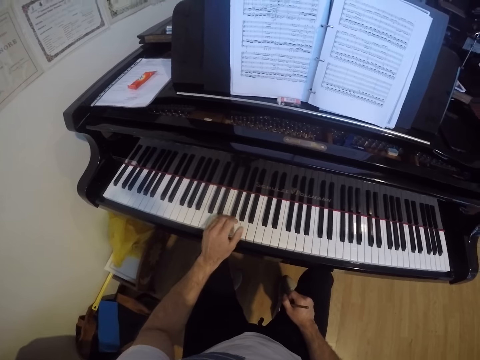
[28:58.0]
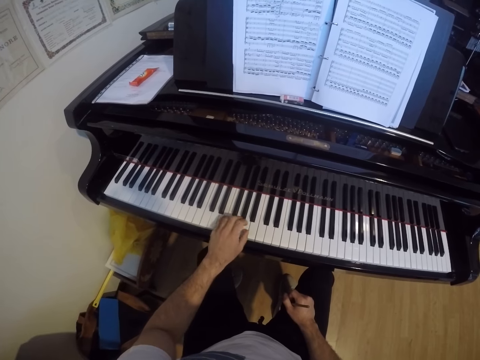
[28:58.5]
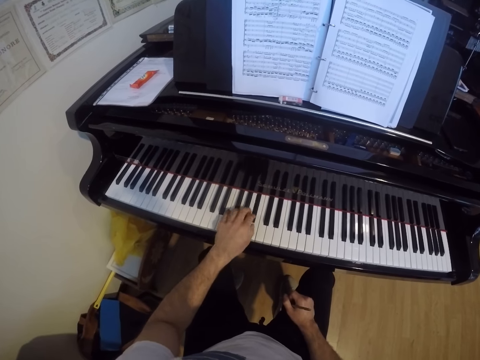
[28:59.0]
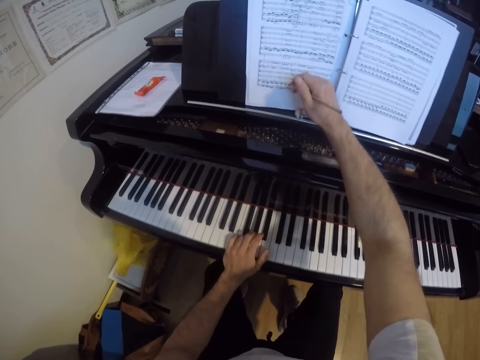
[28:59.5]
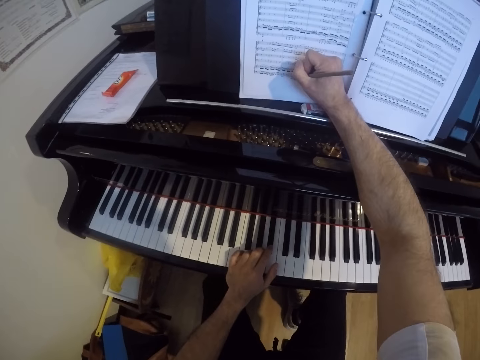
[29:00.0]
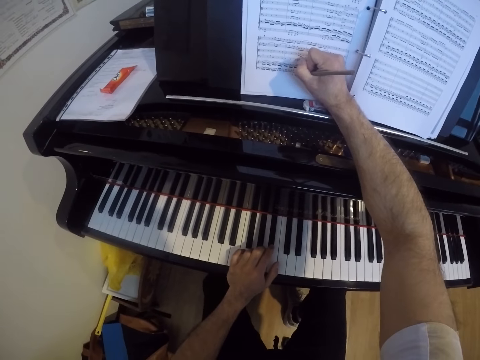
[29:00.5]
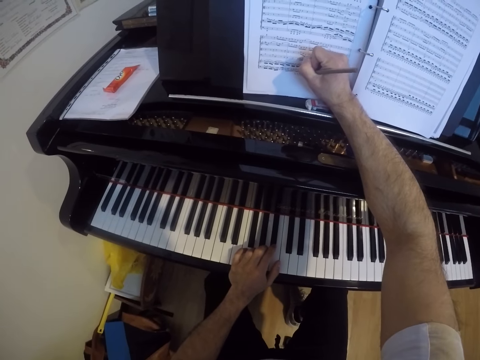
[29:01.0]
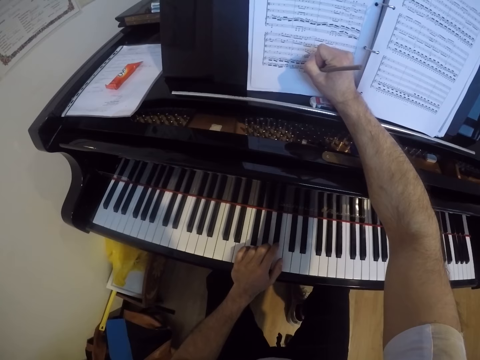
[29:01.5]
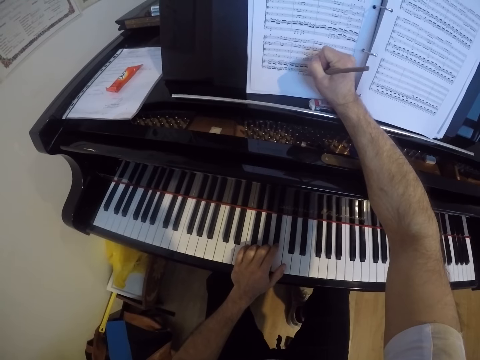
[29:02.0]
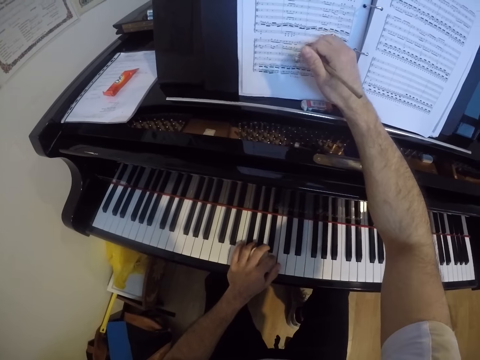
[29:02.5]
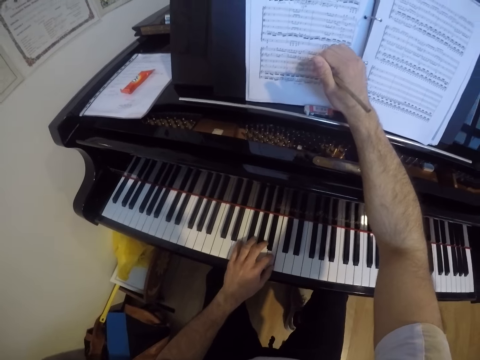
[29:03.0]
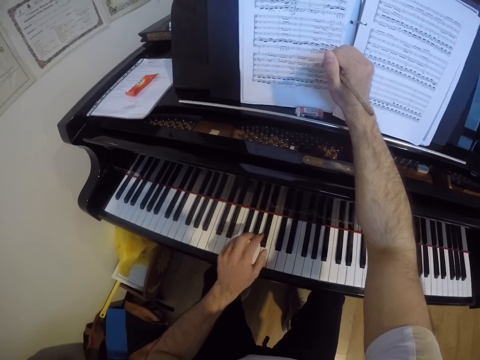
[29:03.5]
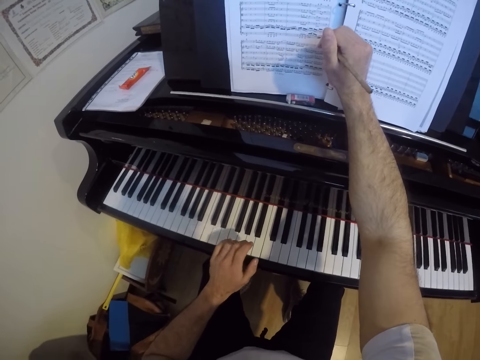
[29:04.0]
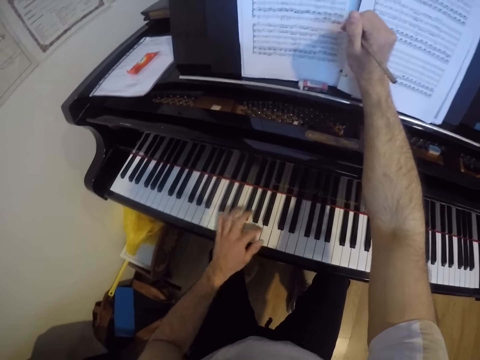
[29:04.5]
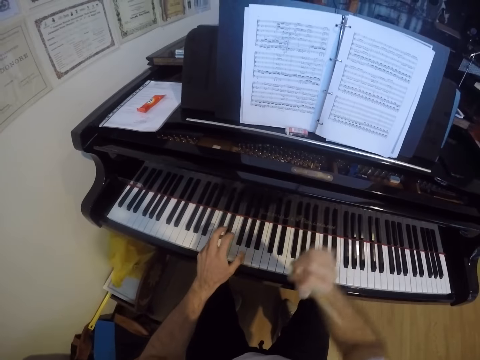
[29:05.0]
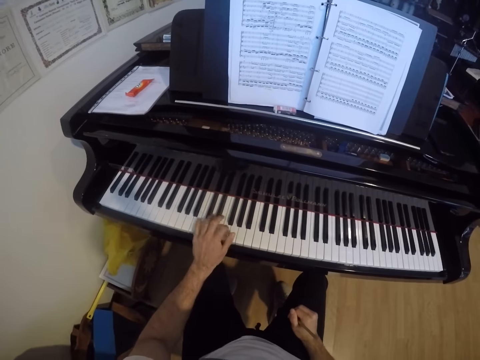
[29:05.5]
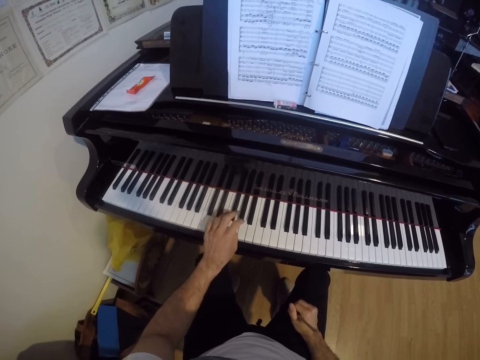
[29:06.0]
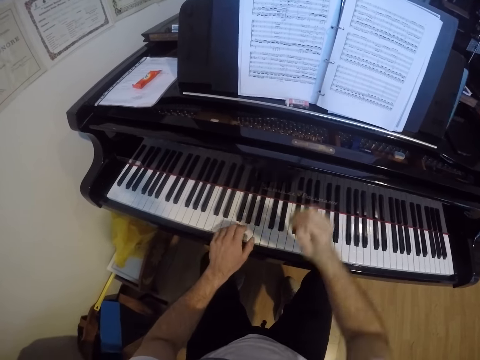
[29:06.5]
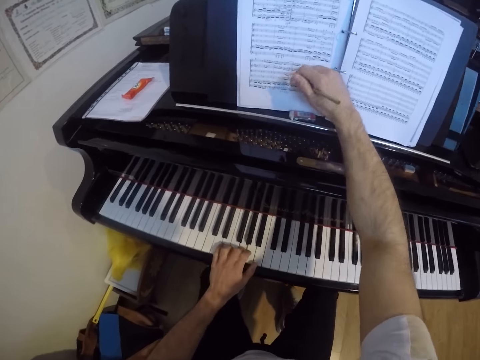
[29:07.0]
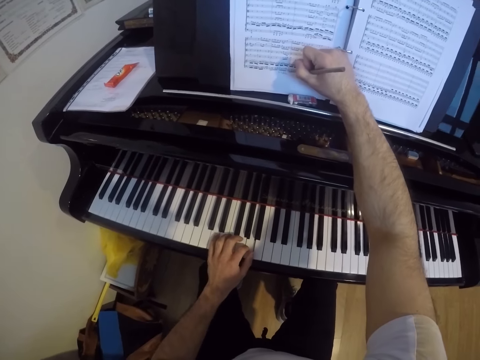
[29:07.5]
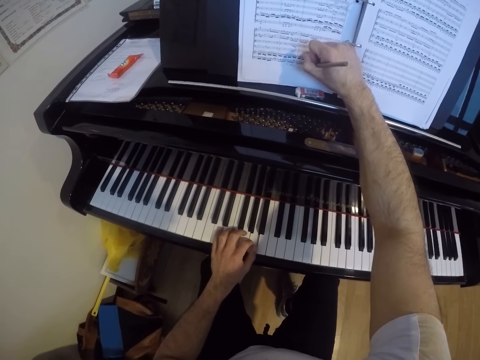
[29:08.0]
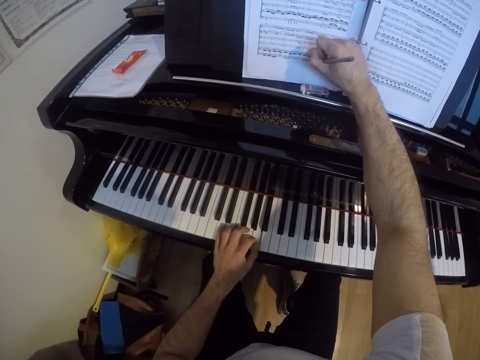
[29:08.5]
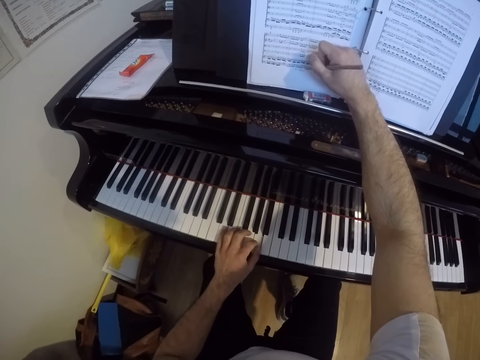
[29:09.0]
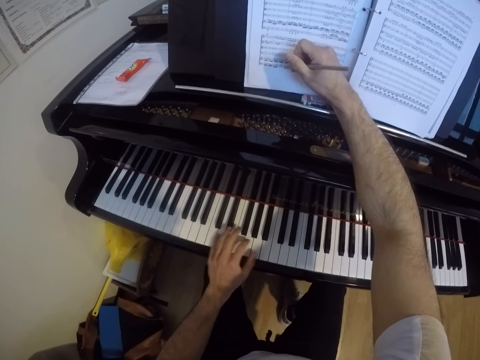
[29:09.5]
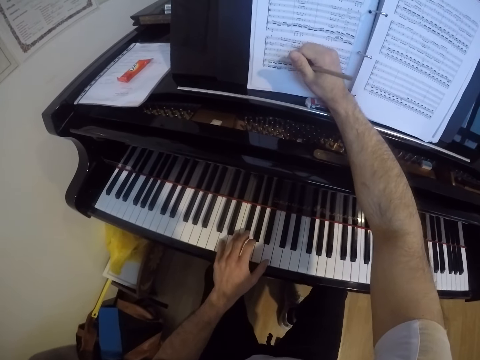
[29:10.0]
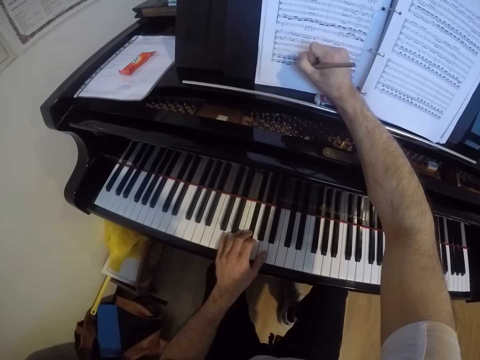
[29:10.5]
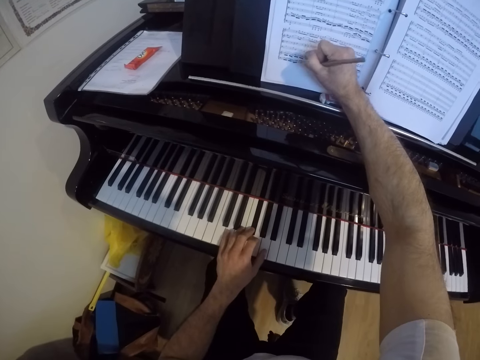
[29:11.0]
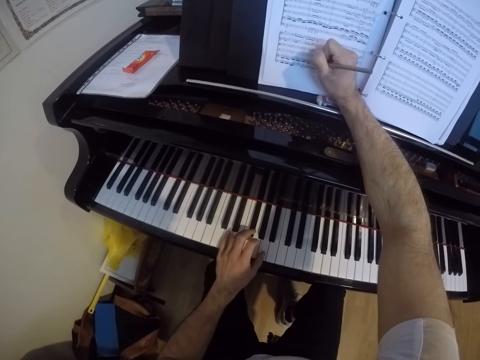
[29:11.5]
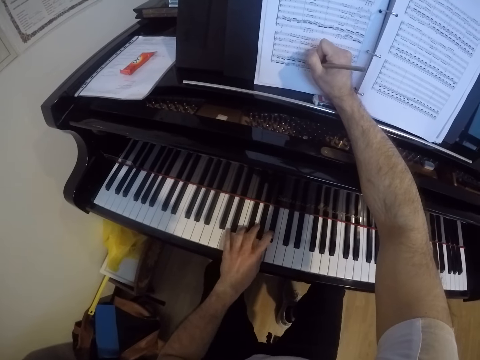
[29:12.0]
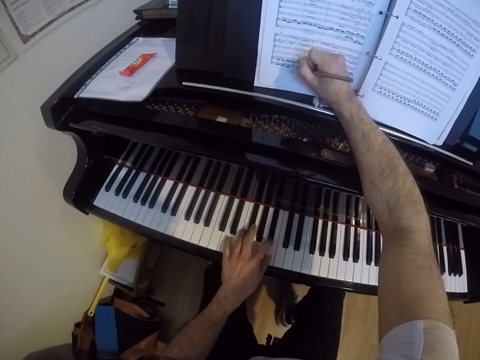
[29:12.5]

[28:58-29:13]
The camera wearer writes on the music sheet or paper with the pencil in his right hand. He plays the piano by the left hand. He removes the right hand from the file. He plays the piano by the left hand. He writes on the paper by the right hand. He plays the piano by the left hand.

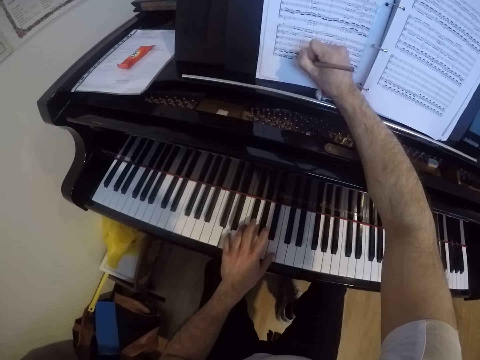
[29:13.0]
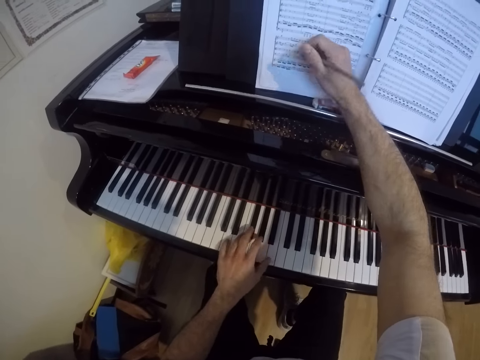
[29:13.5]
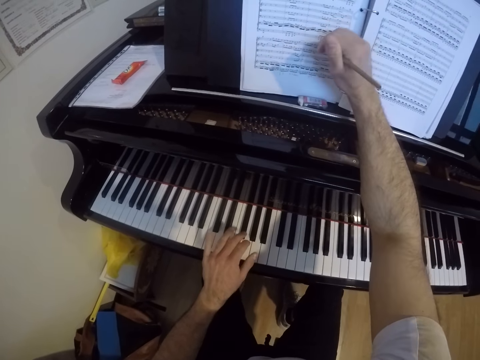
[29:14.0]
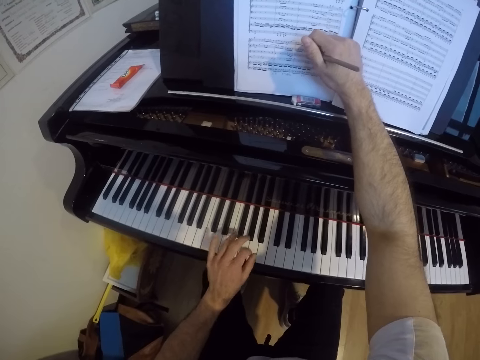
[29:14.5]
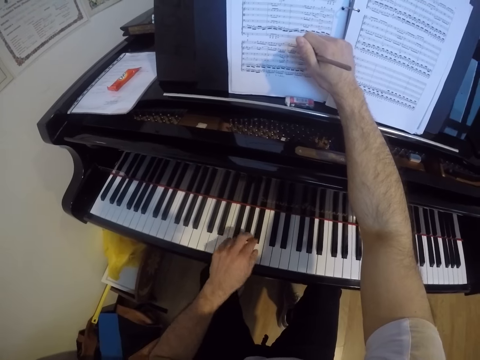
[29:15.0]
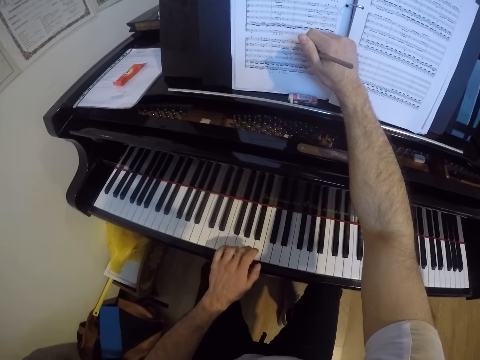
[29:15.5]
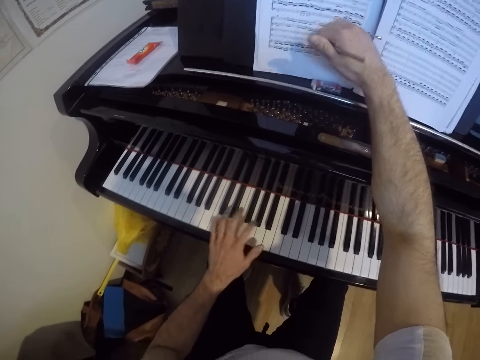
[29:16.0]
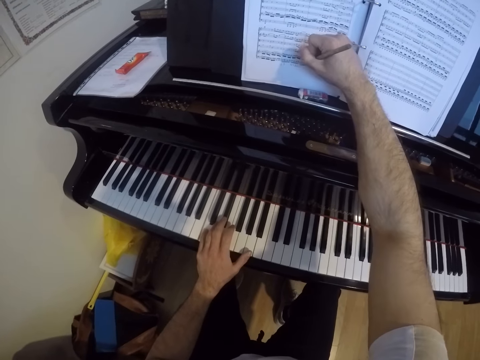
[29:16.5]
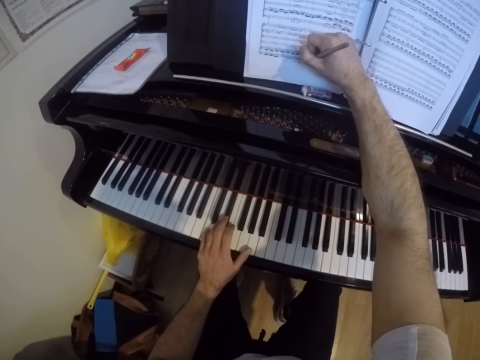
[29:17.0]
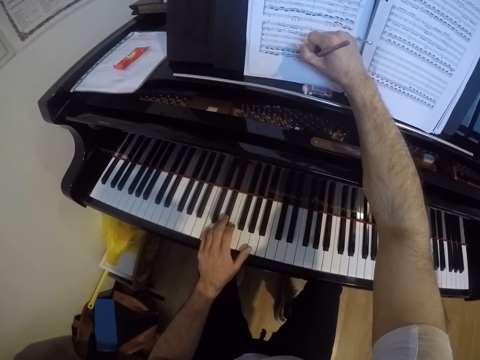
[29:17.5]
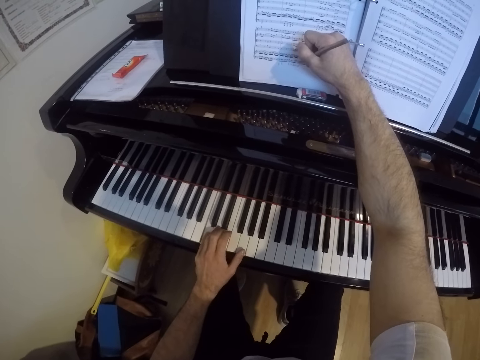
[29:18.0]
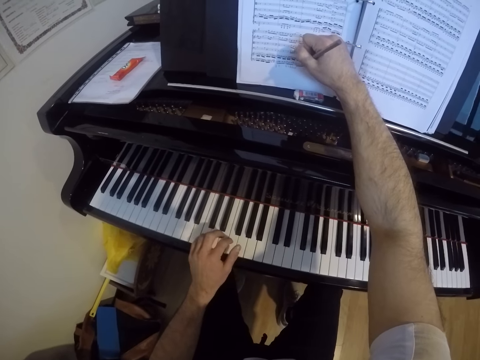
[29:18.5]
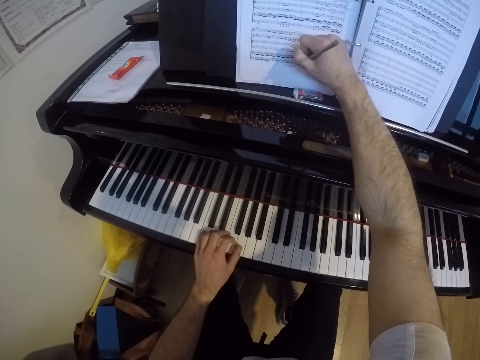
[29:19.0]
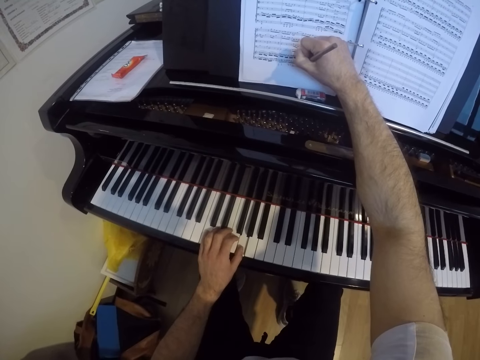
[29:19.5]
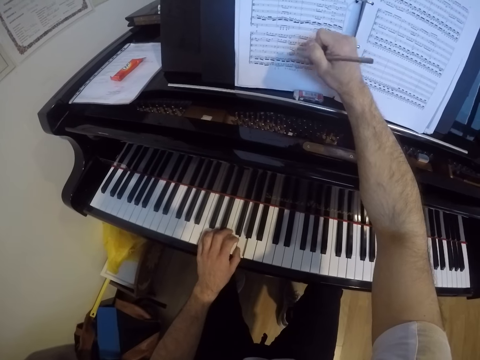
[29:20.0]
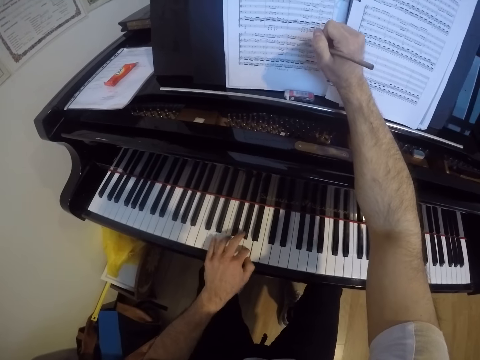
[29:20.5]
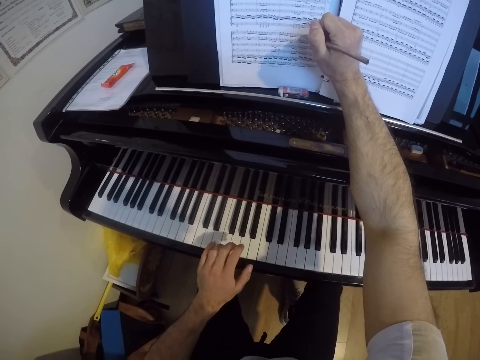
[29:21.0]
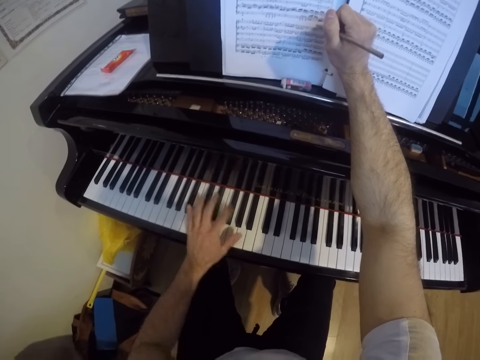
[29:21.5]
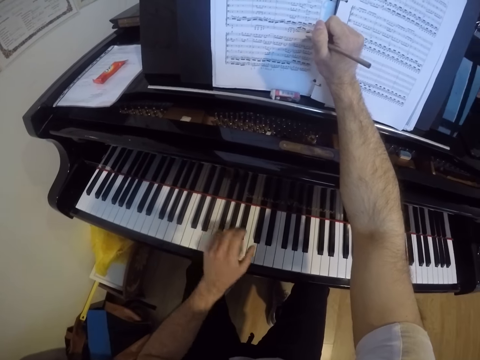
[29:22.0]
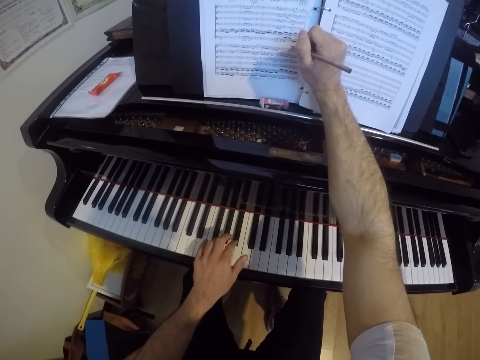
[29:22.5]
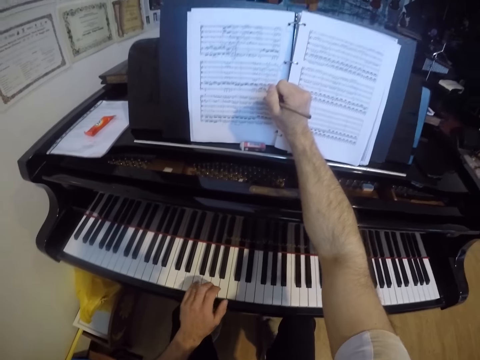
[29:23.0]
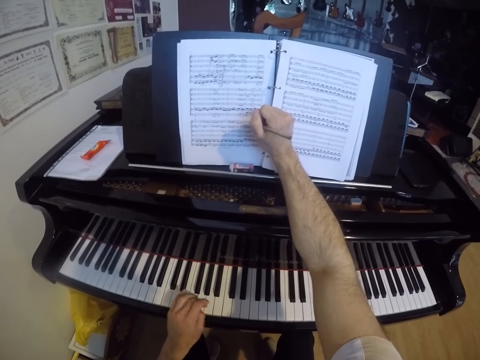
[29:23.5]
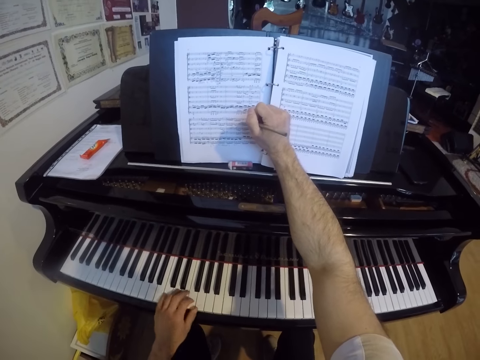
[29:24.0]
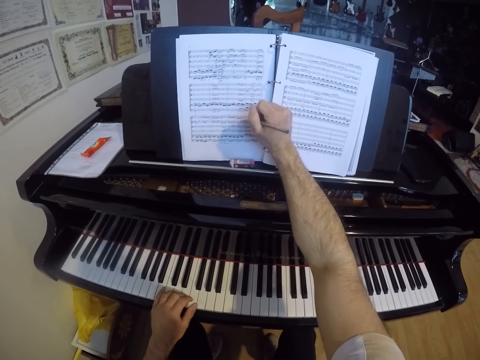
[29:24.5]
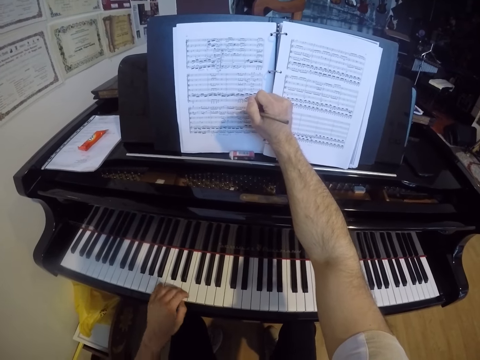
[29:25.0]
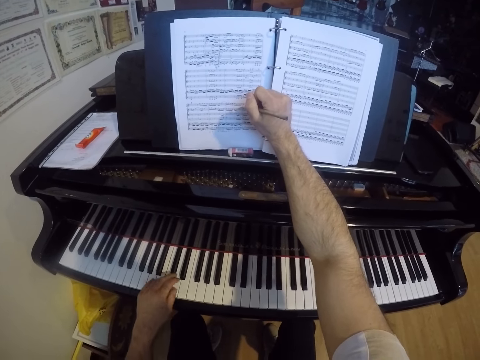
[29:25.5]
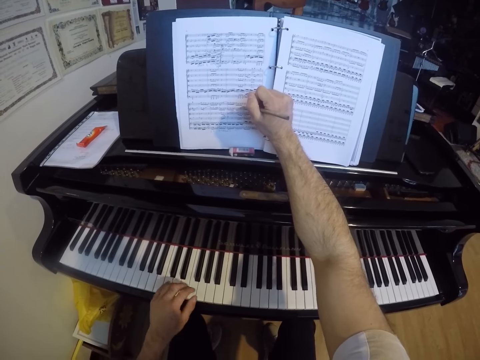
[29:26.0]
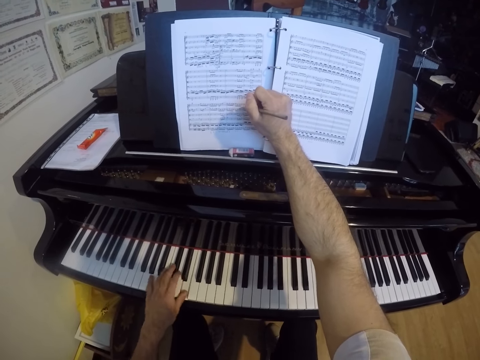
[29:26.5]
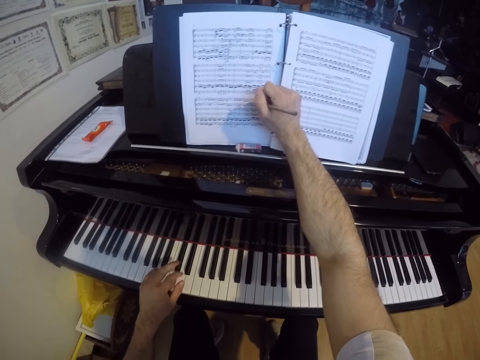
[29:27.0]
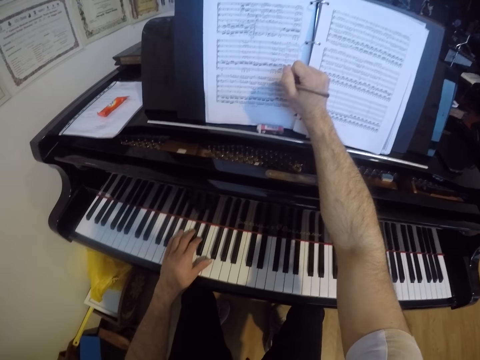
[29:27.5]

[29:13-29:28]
The camera wearer places his right hand on the music rack.
